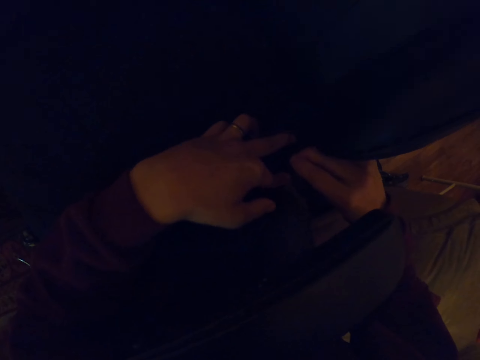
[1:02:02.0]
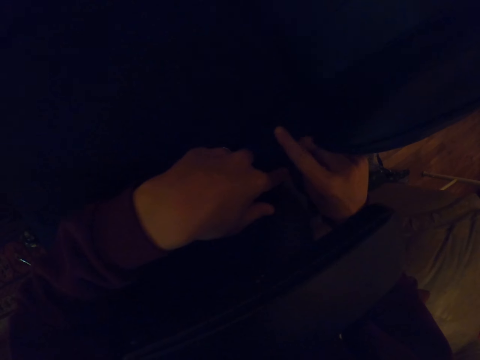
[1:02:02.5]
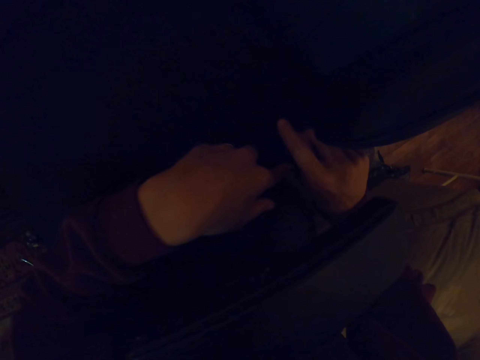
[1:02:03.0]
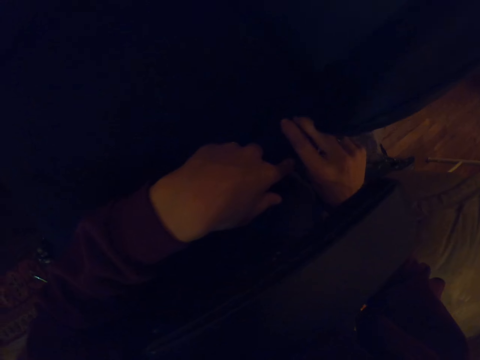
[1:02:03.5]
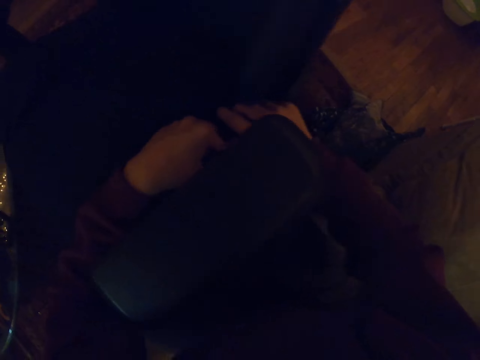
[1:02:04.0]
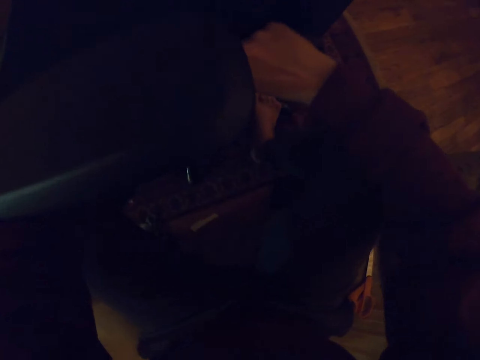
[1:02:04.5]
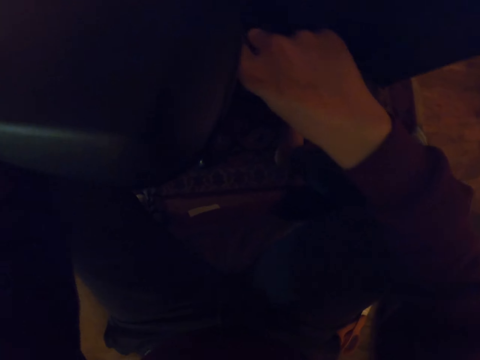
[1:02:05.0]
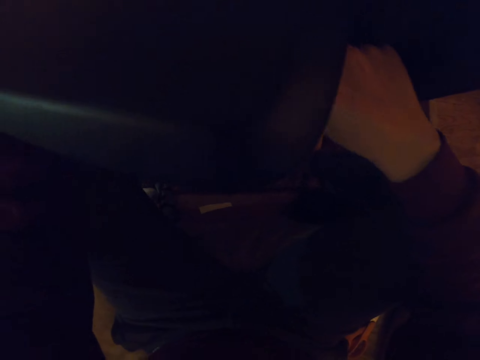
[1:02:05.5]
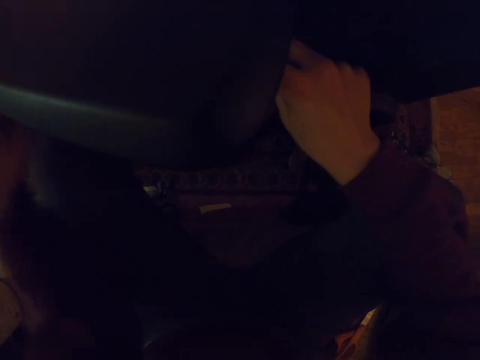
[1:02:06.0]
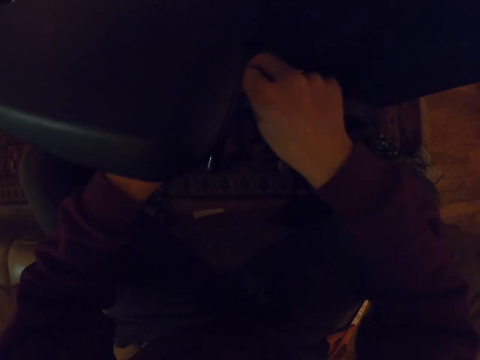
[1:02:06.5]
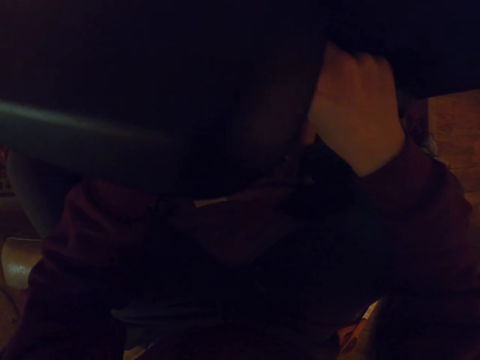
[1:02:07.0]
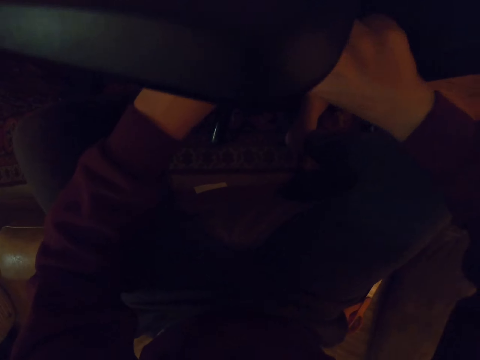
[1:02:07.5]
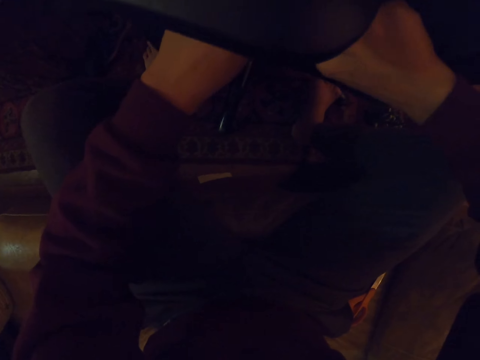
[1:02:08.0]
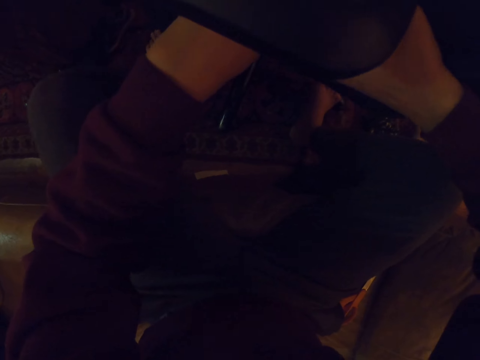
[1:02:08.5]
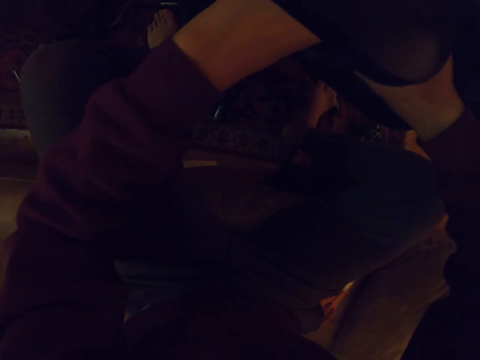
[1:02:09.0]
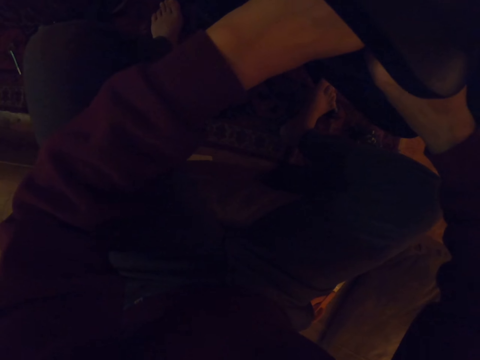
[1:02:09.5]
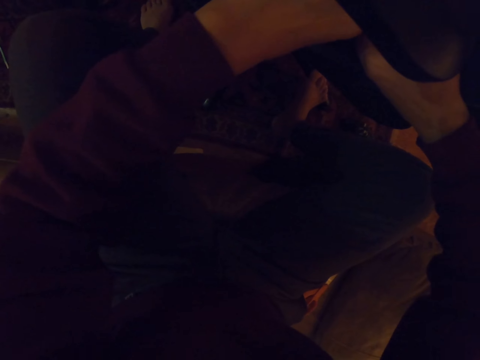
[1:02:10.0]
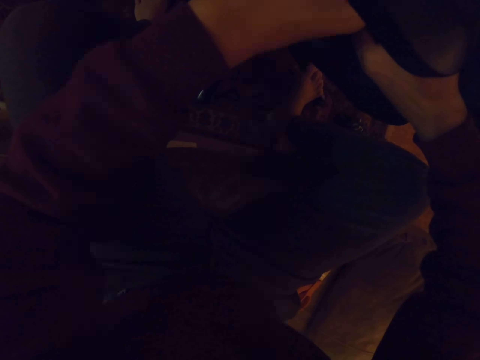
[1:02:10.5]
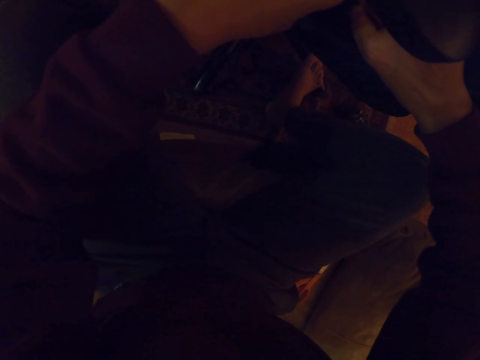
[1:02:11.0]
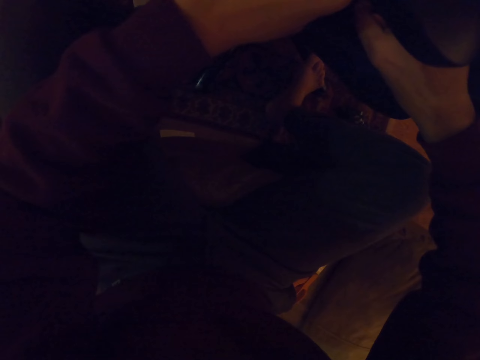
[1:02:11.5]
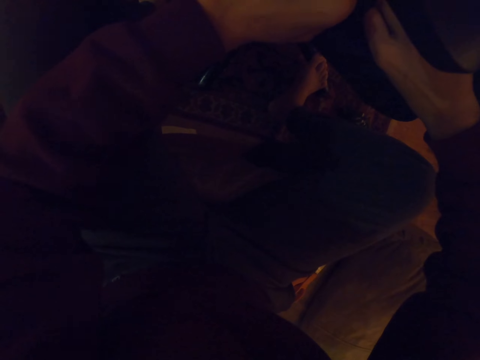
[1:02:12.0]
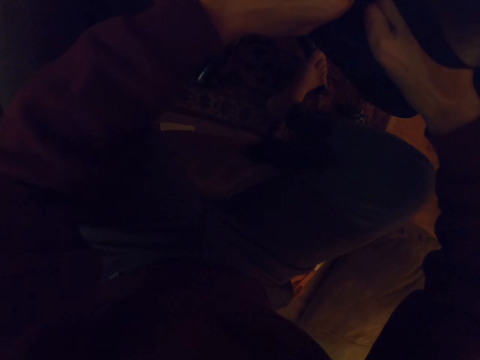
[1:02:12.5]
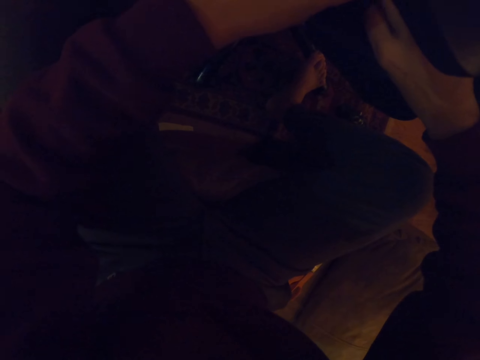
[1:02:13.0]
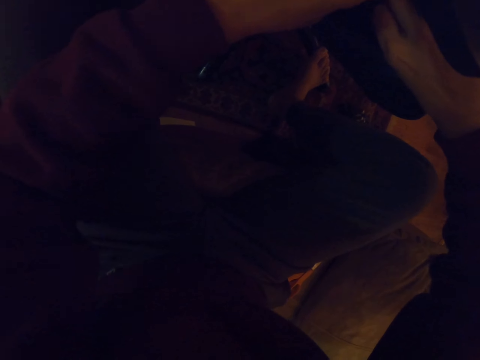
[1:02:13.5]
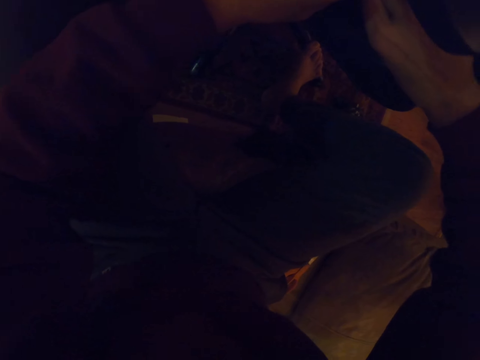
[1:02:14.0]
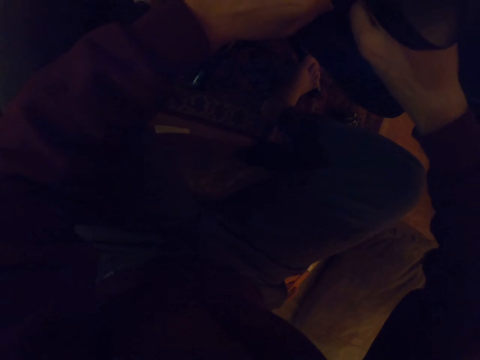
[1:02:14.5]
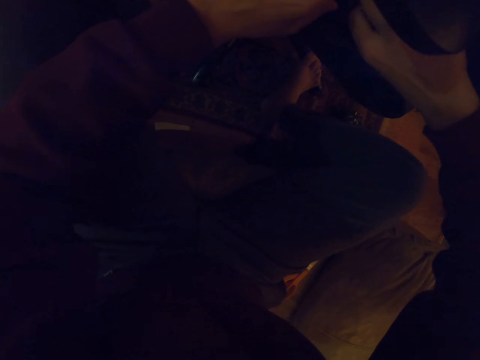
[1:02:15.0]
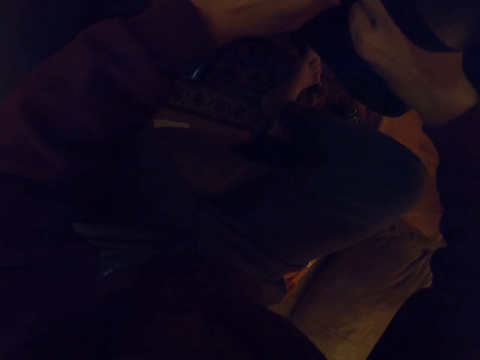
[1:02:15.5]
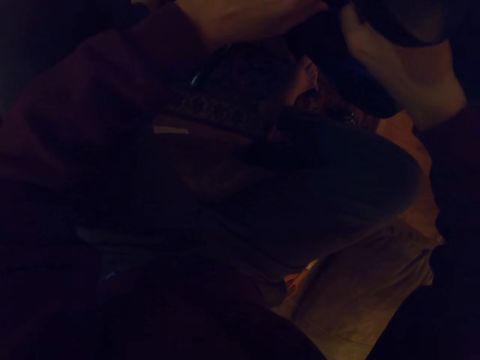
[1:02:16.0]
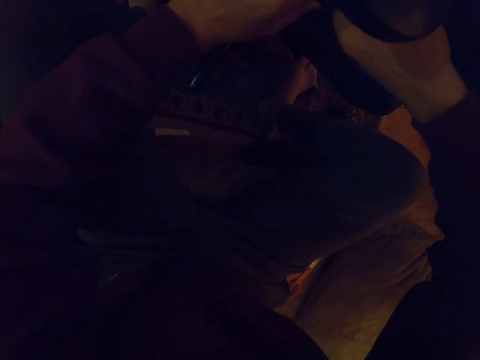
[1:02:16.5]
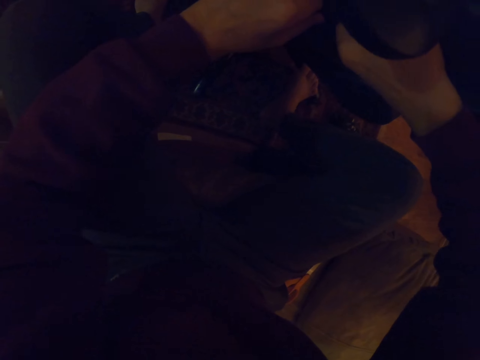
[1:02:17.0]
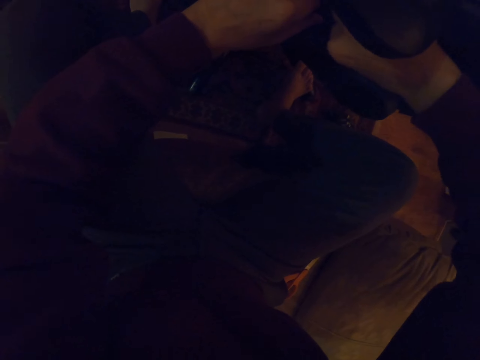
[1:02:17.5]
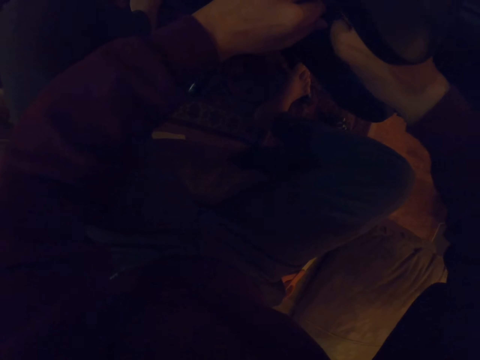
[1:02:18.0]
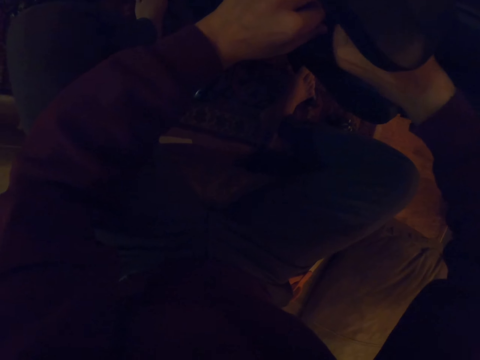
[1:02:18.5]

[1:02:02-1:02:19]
The camera wearer sews the chair with a hook. They sew the chair with the hook repeatedly.

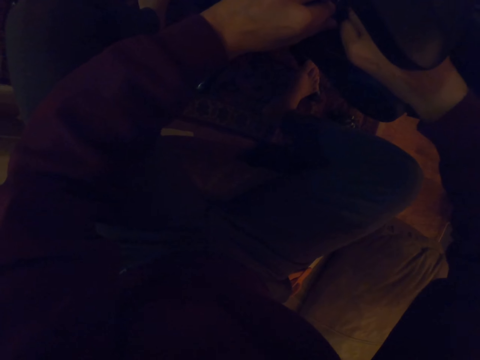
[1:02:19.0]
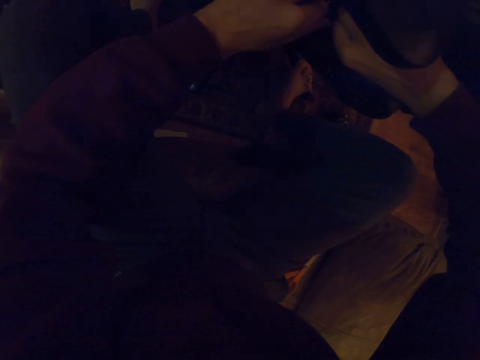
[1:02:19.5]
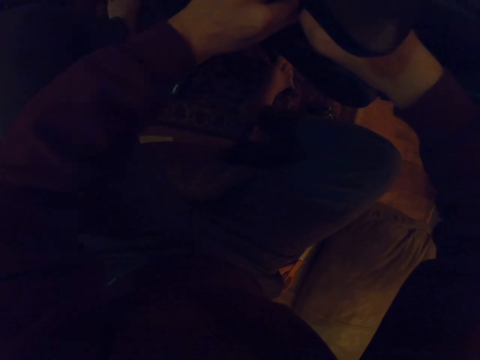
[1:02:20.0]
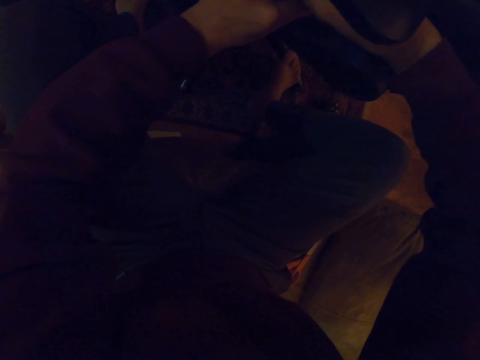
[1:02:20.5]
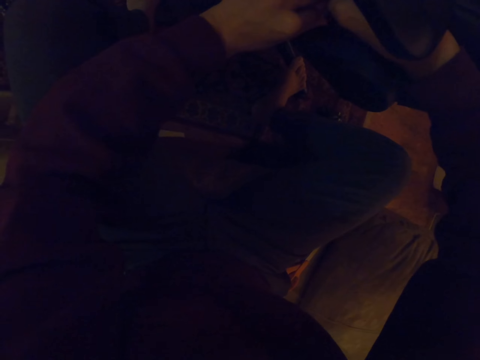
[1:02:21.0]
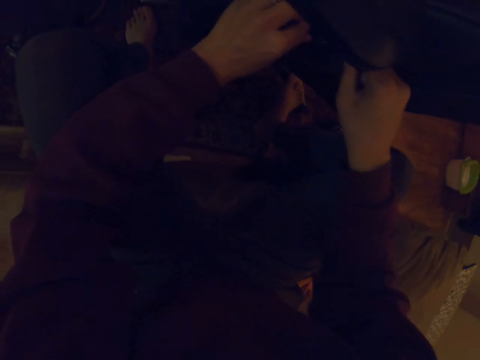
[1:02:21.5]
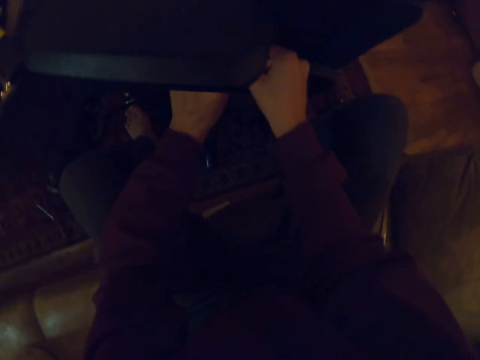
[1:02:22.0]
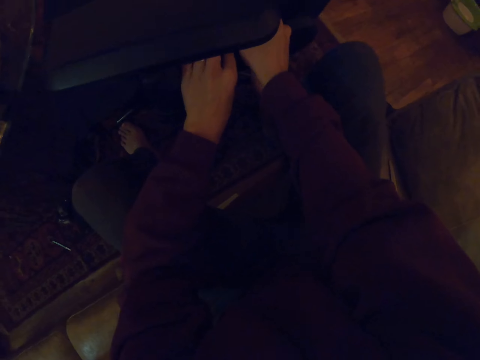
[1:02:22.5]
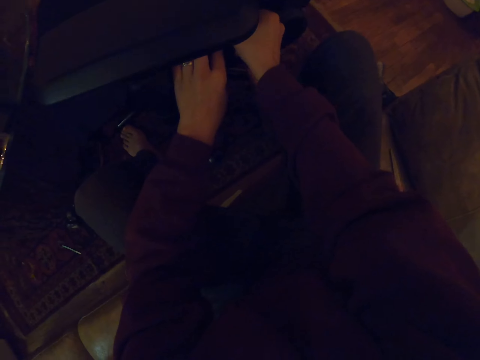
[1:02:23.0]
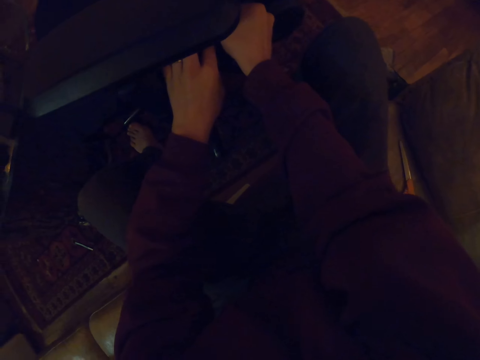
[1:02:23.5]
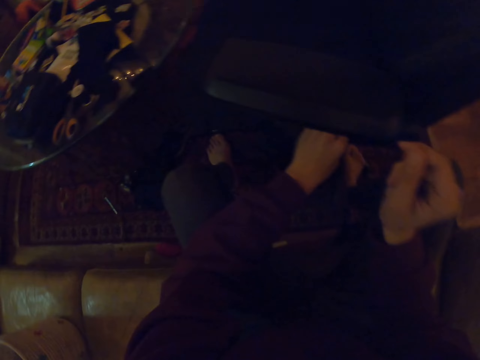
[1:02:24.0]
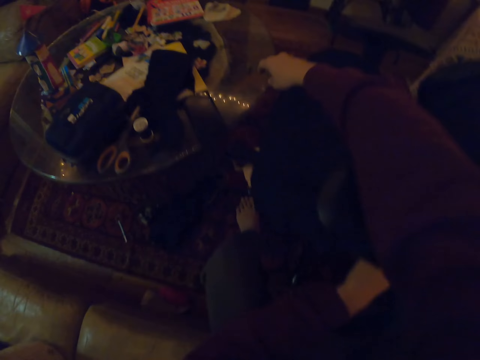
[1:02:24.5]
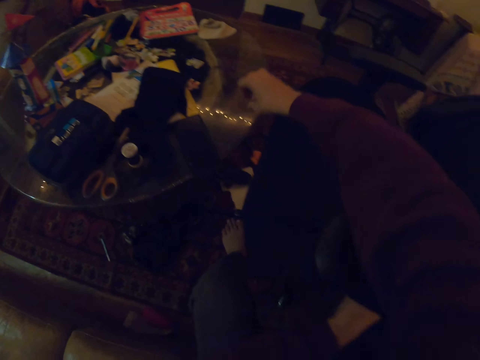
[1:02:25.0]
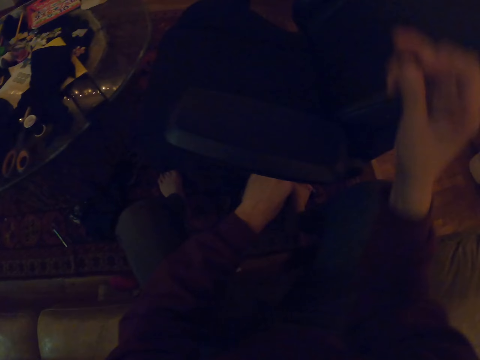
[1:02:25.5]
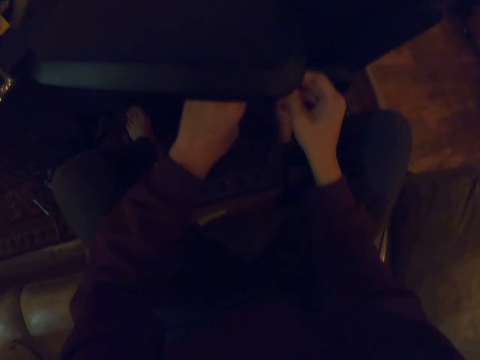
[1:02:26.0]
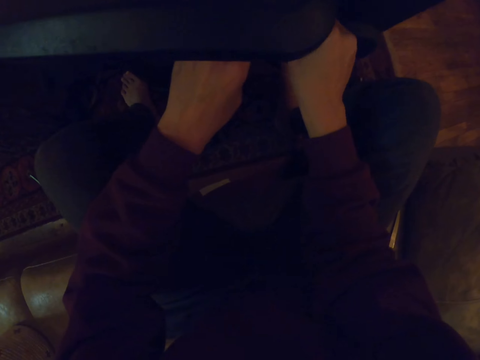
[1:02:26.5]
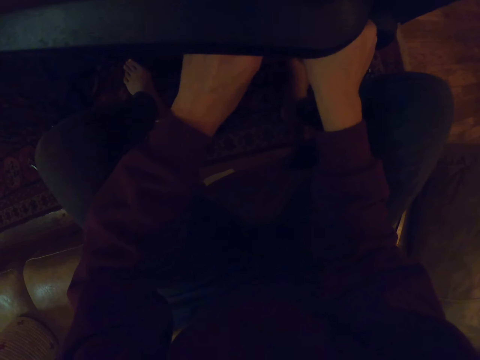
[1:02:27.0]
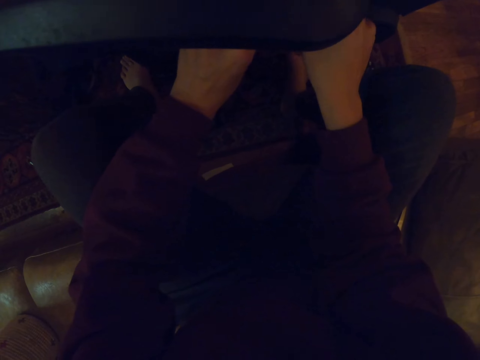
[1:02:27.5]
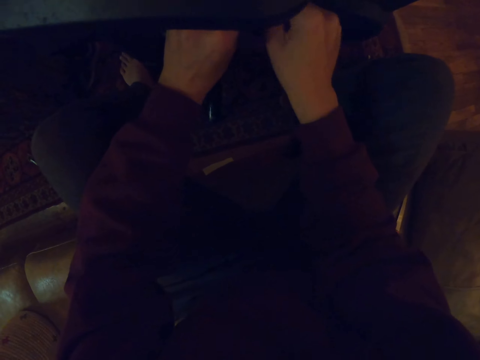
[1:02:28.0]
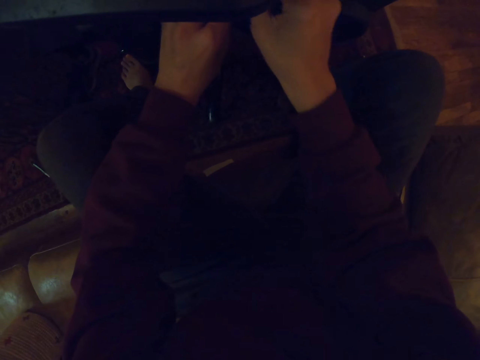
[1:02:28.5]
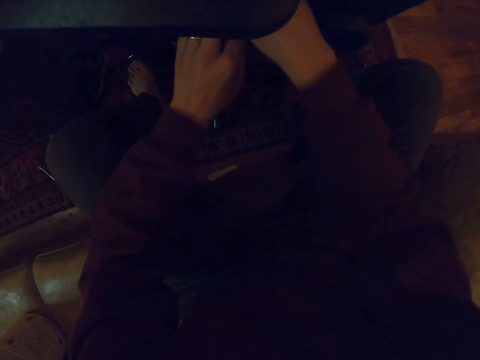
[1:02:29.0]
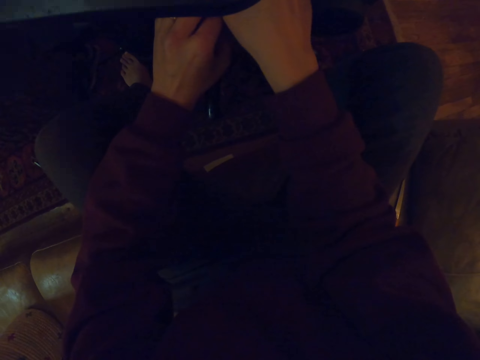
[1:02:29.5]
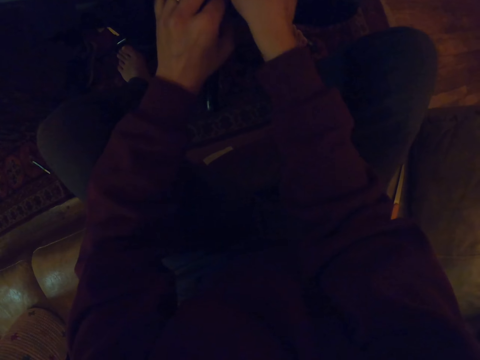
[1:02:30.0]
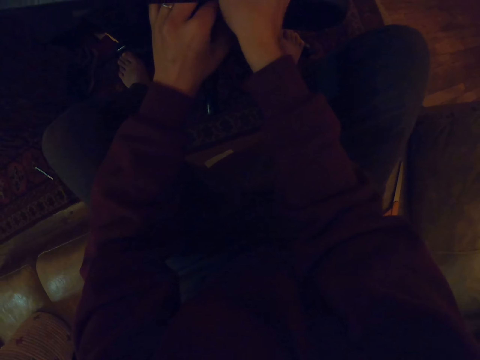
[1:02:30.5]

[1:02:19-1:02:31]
The camera wearer sews the chair with a hook. They pick something from the table. They stitch the chair using a string.
